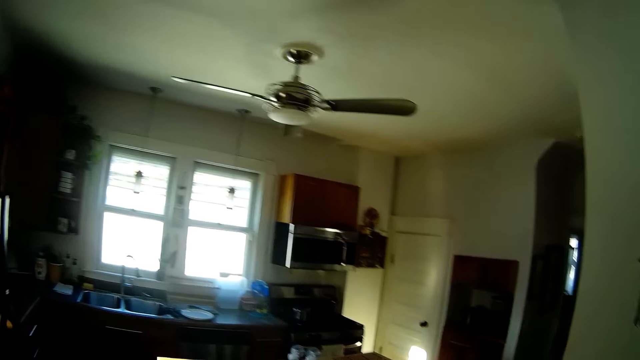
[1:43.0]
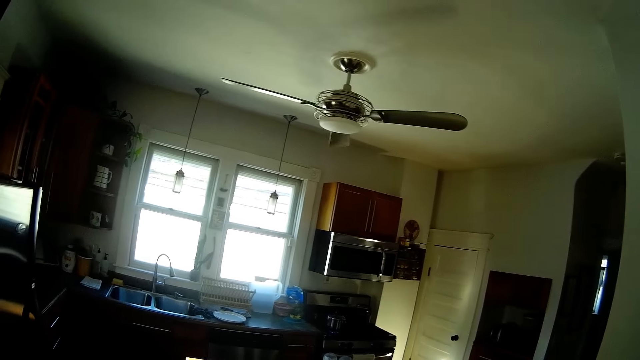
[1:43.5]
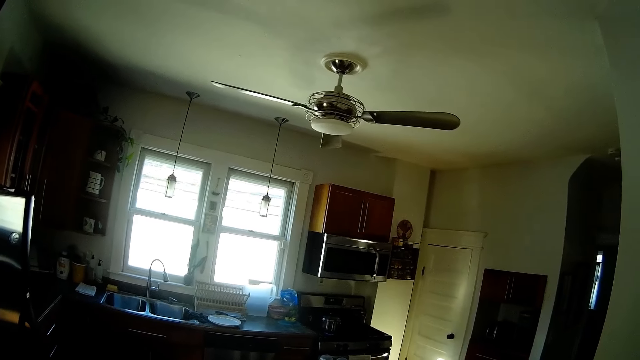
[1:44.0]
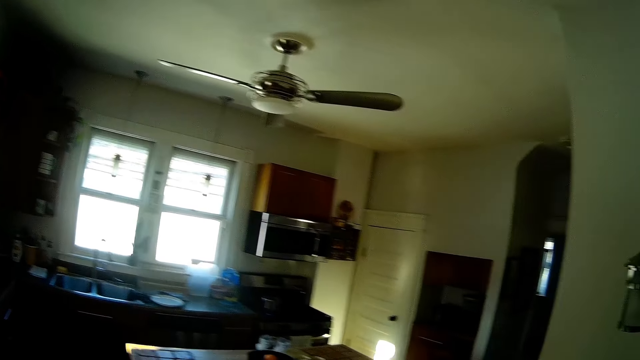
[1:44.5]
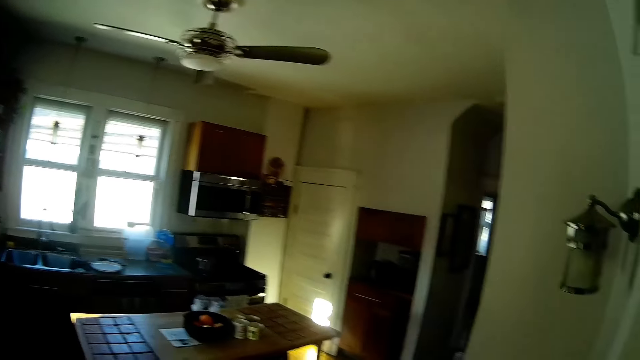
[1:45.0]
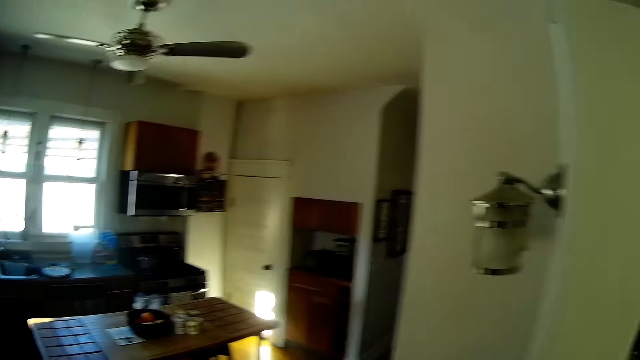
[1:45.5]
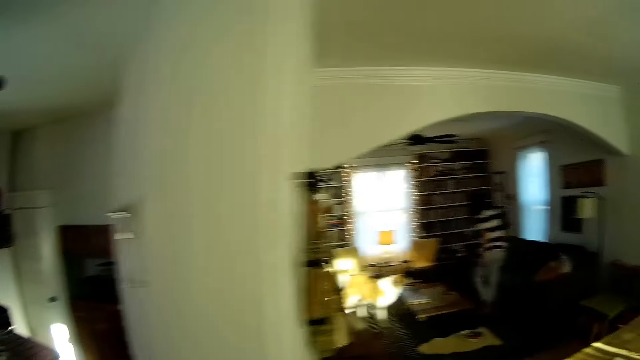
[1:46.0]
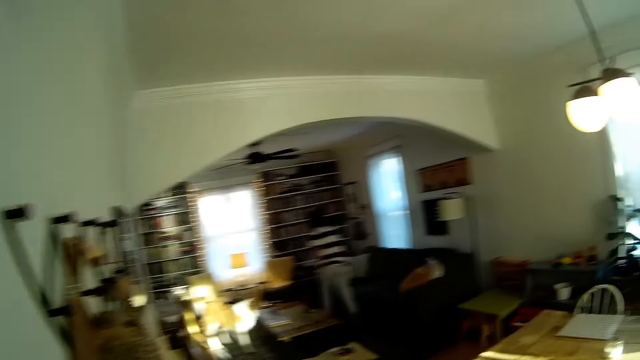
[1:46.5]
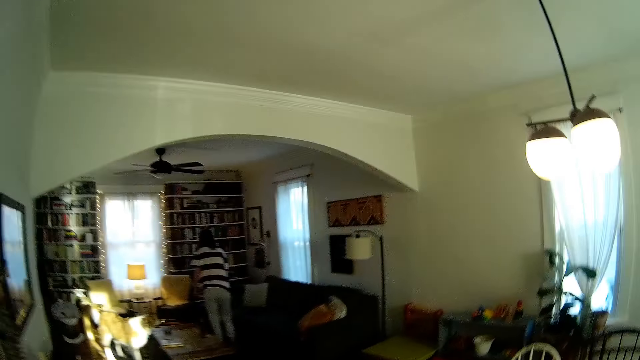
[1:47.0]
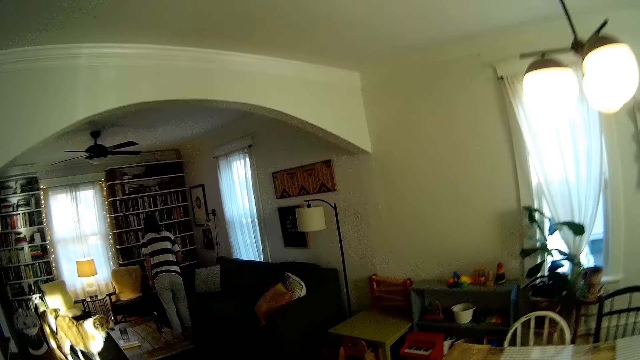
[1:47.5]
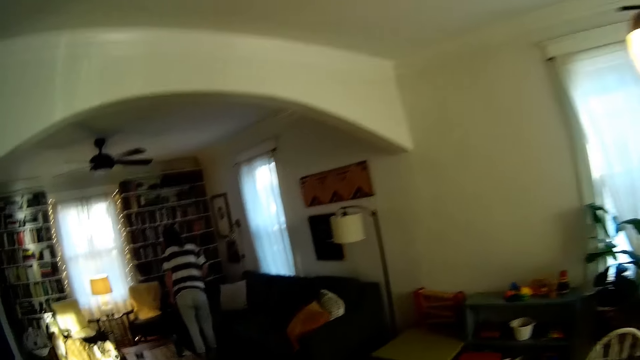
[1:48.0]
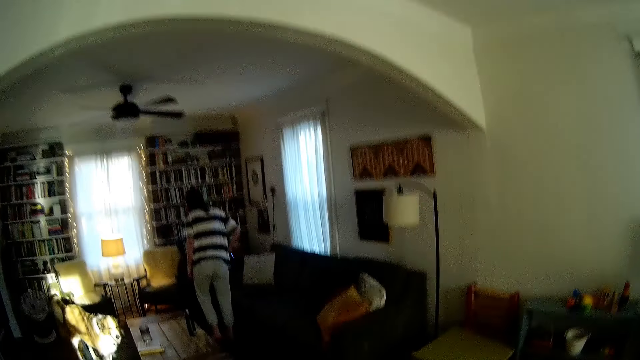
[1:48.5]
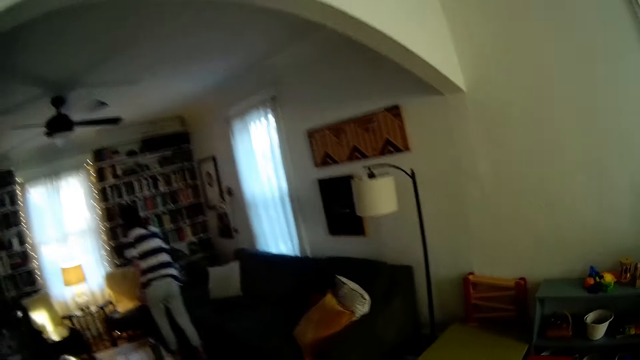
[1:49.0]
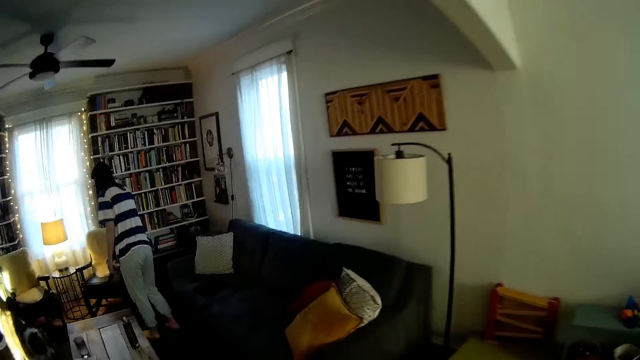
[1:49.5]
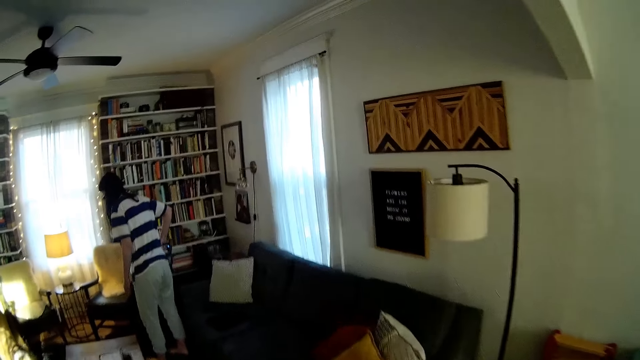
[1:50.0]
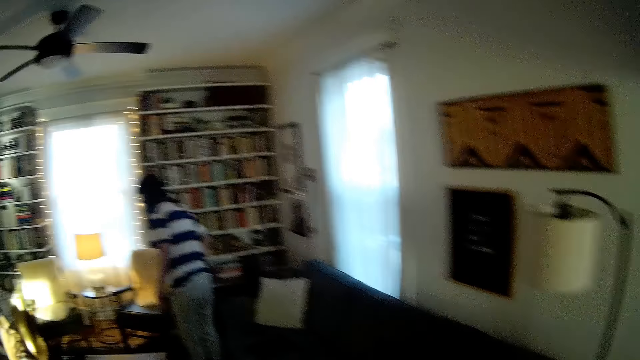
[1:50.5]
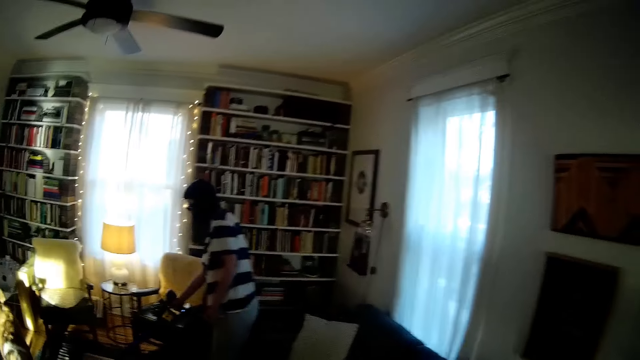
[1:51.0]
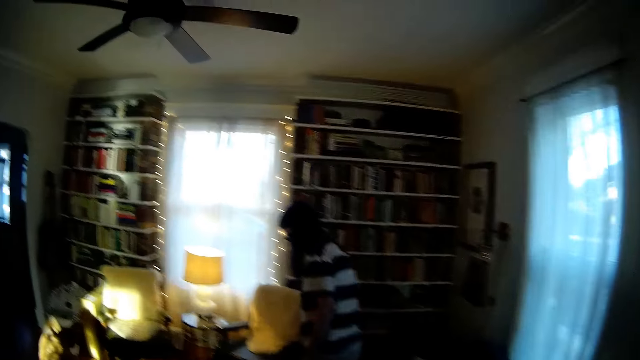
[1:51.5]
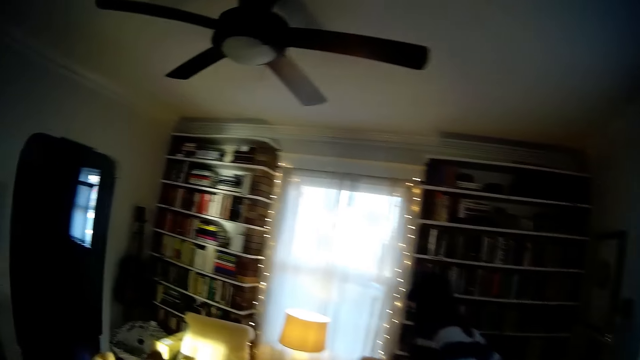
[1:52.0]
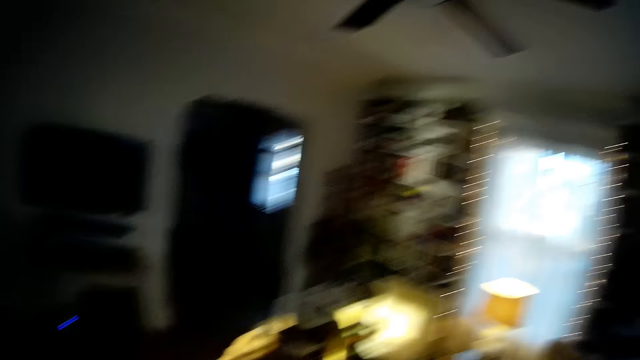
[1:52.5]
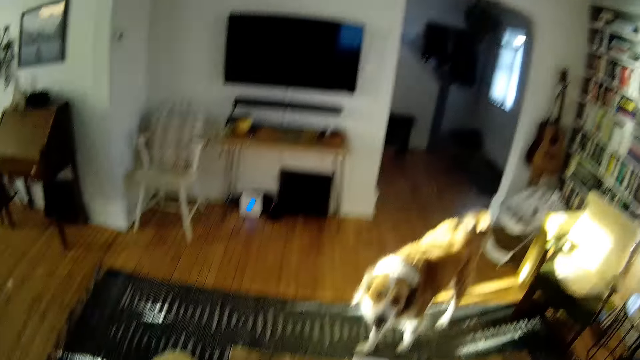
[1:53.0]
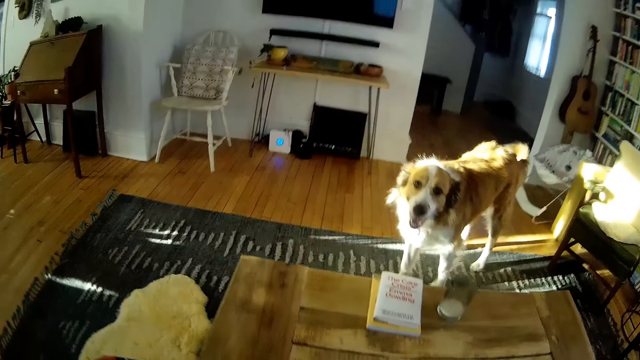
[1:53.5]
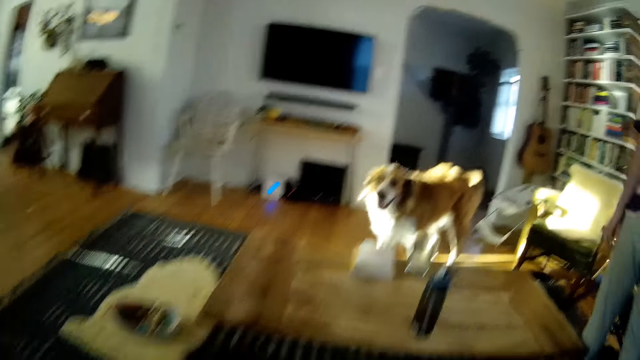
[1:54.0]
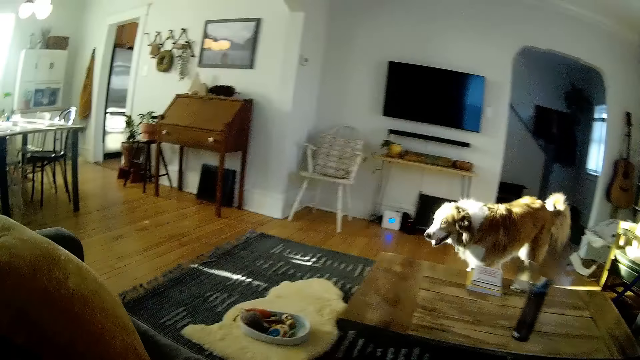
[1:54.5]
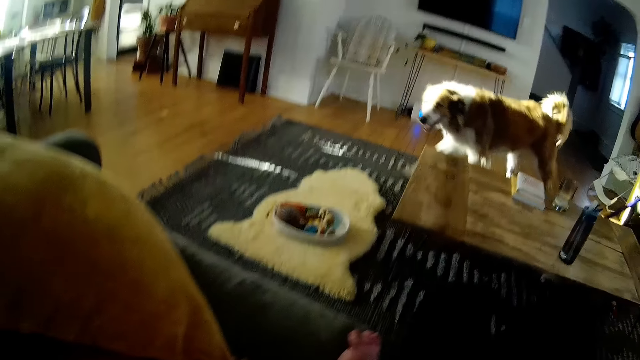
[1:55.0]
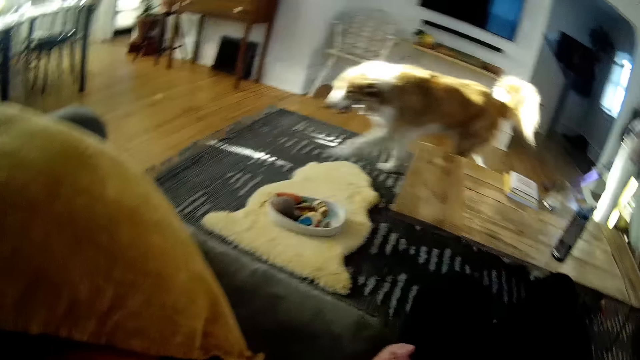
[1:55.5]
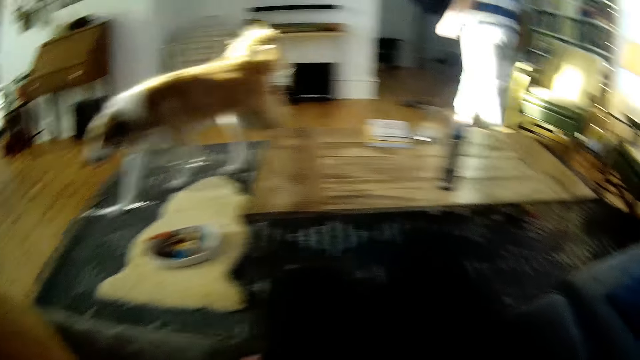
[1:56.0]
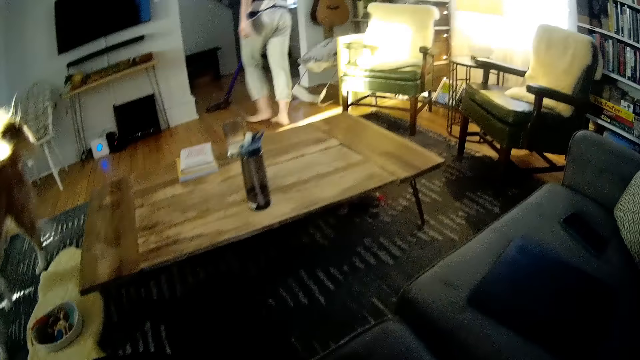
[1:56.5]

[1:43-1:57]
The camera wearer looks at the fan on the wall. They look at the fixture on the wall. They move towards a person. They look at the dog. The dog walks towards the camera wearer.

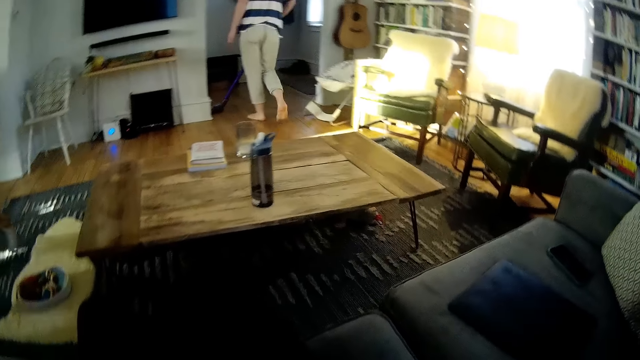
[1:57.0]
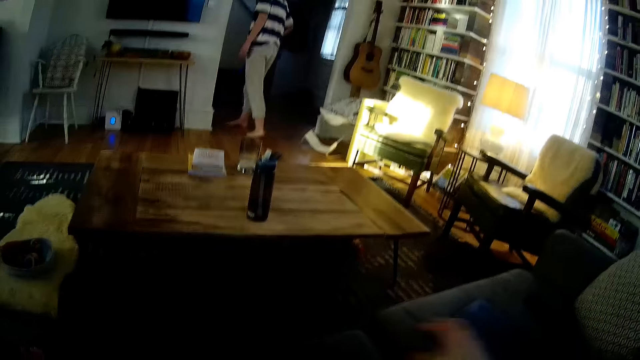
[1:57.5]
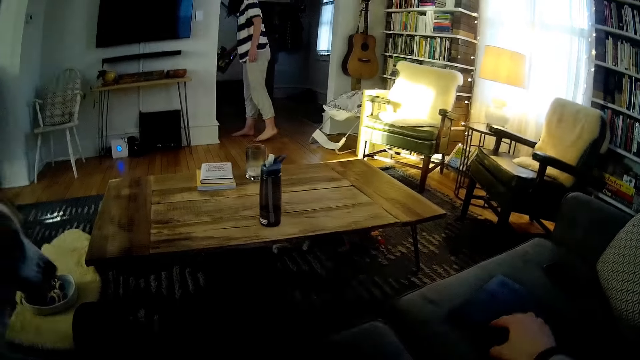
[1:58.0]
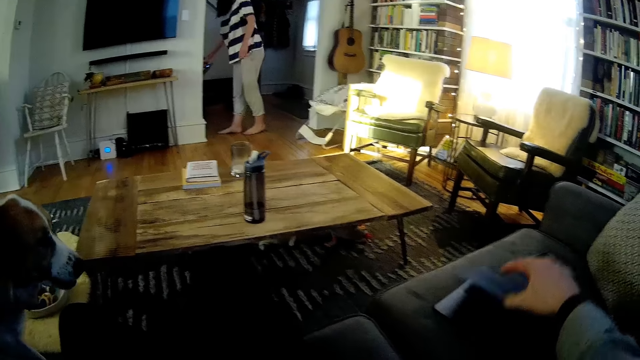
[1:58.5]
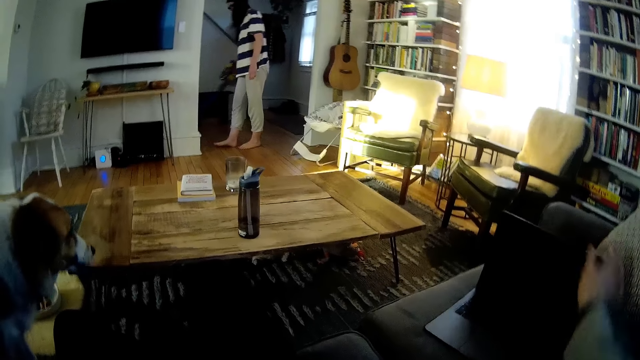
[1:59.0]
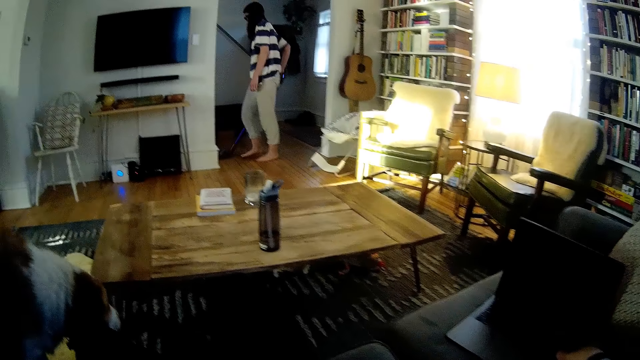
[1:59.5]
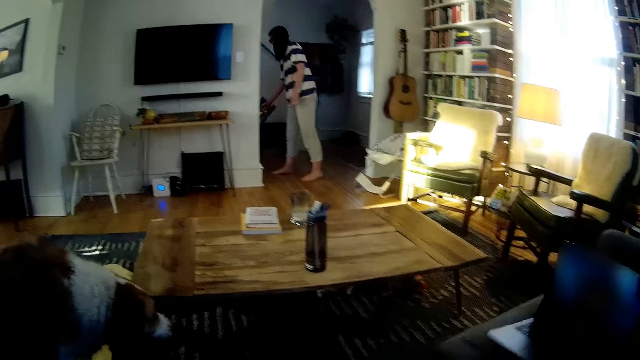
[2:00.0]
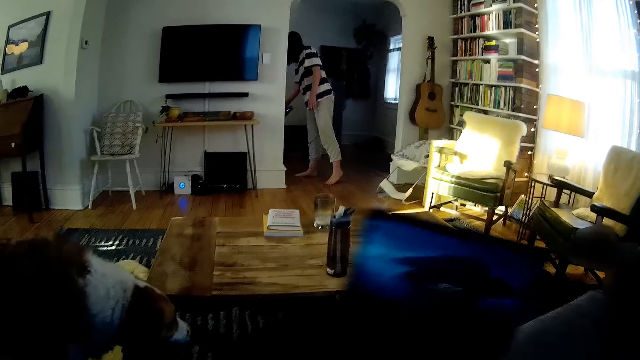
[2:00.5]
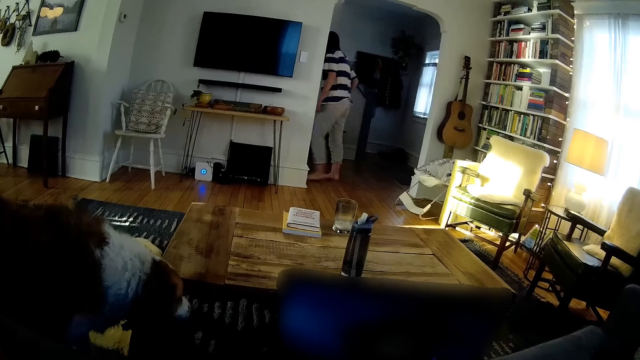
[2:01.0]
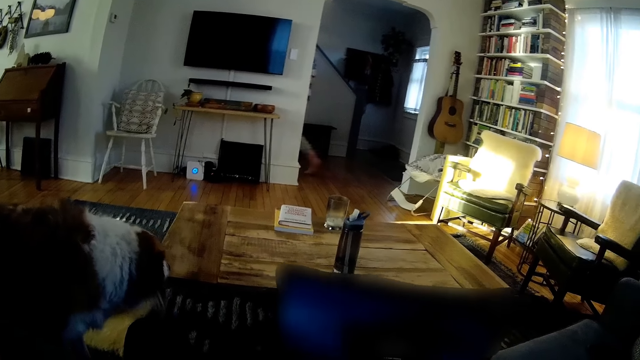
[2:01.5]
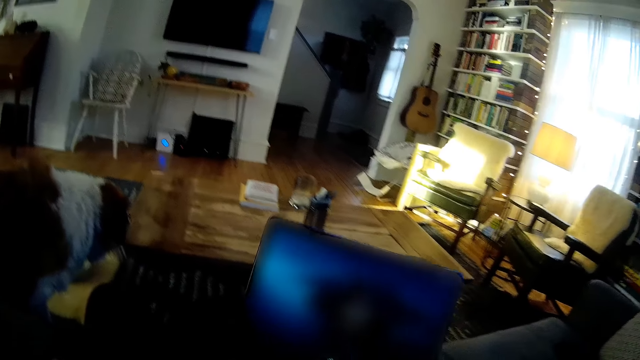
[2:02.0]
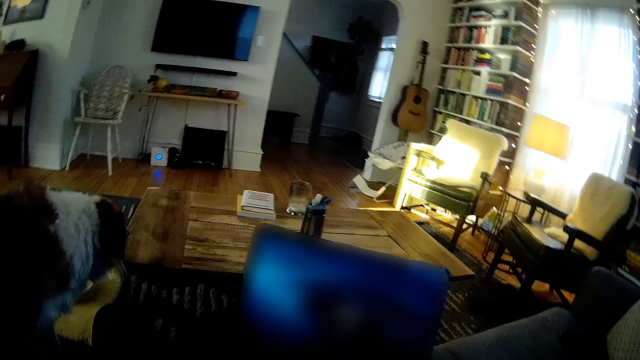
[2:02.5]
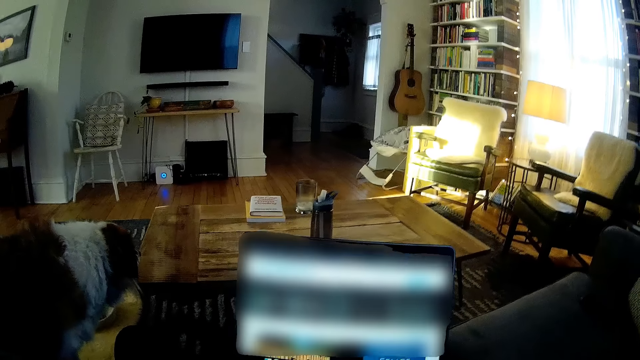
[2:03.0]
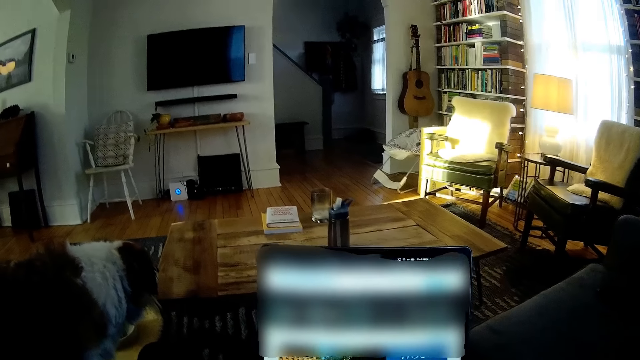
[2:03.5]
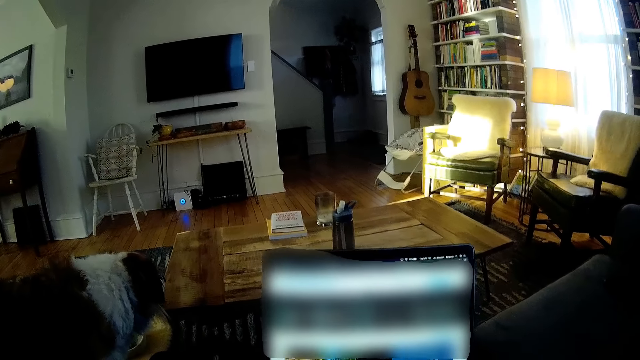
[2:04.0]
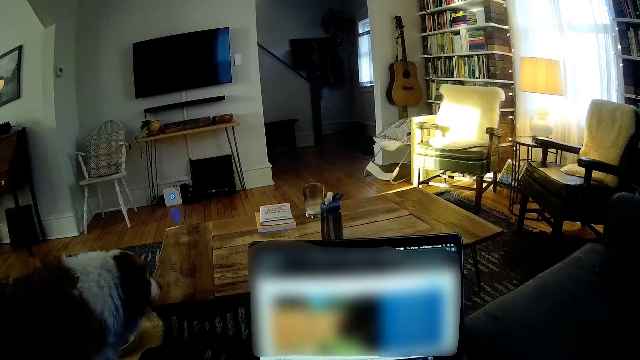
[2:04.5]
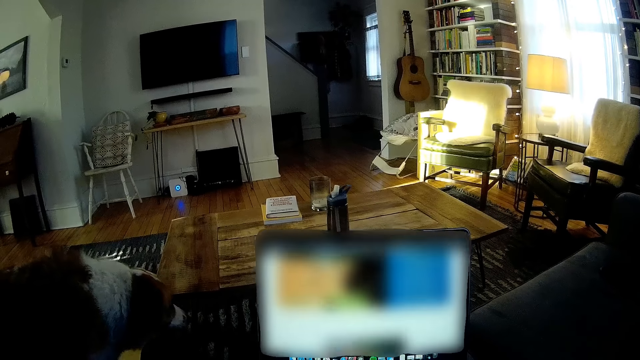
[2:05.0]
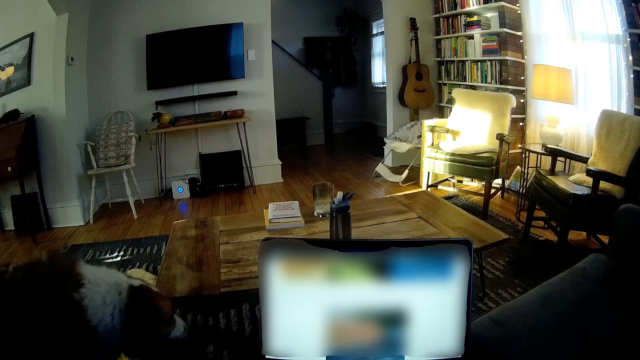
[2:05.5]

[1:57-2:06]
The camera wearer moves towards a person. He opens a laptop with his right hand. He carries the laptop with his right hand. He moves the laptop to the lap. He turns the laptop on. He operates the laptop.
